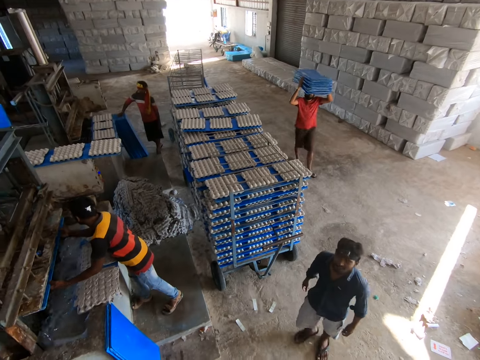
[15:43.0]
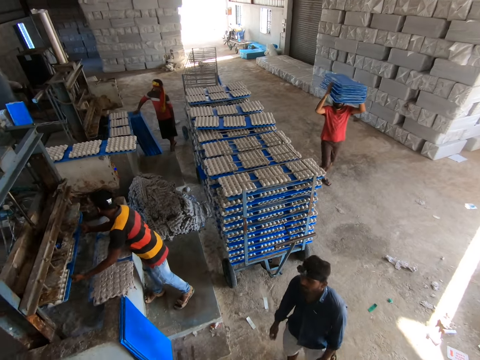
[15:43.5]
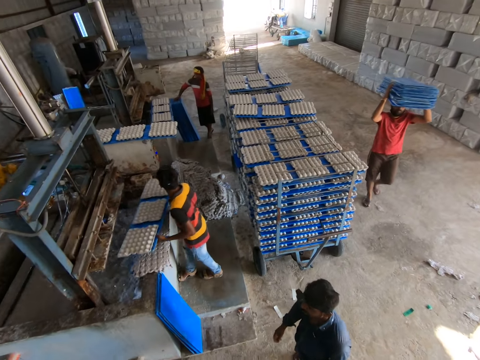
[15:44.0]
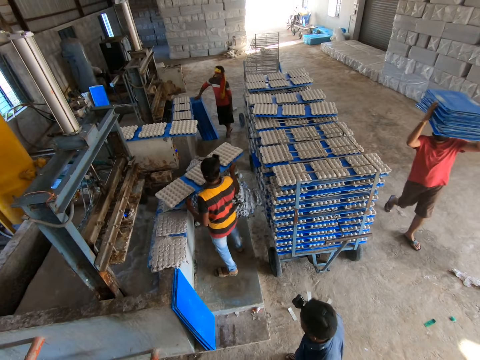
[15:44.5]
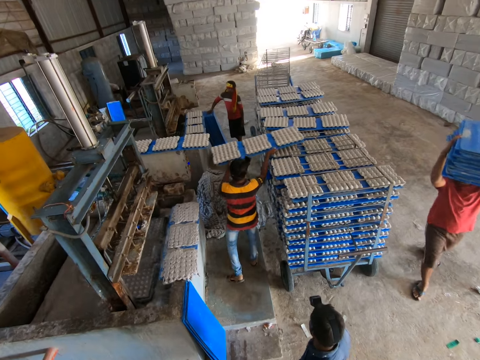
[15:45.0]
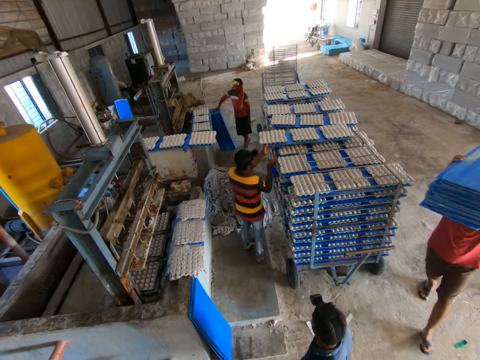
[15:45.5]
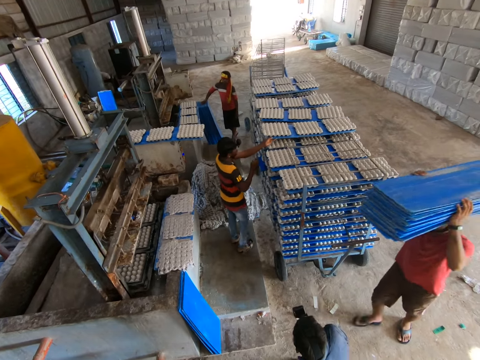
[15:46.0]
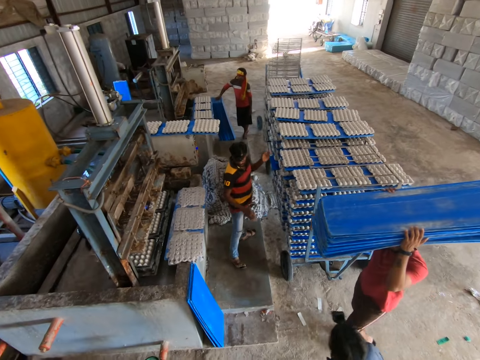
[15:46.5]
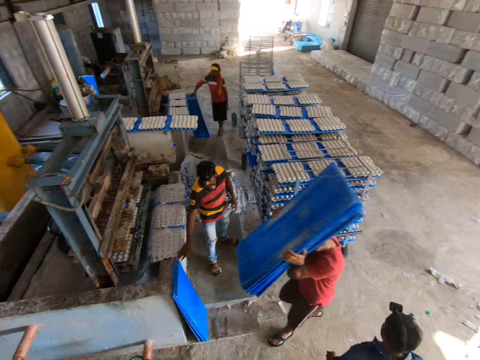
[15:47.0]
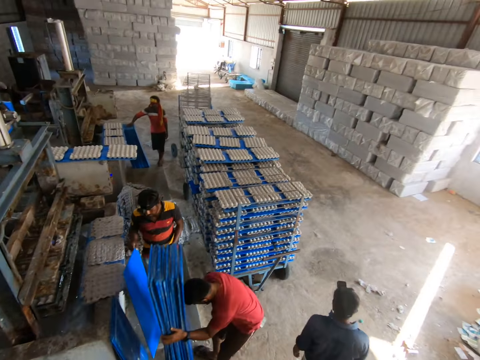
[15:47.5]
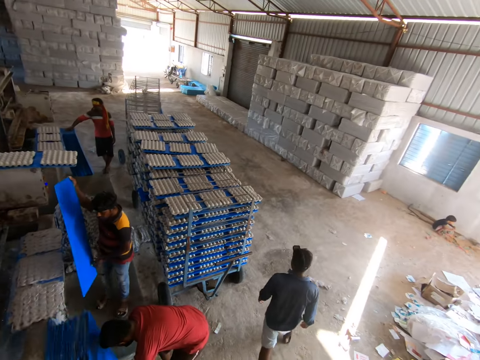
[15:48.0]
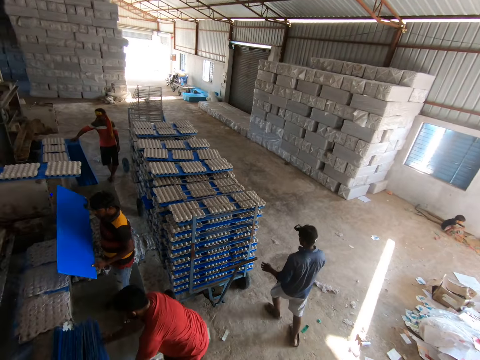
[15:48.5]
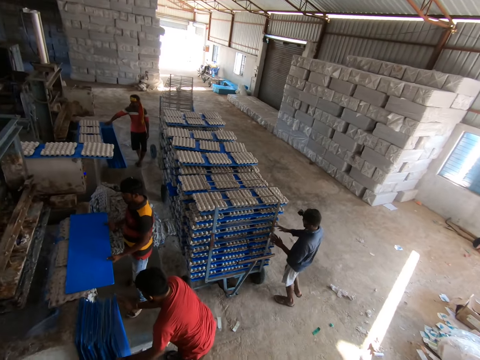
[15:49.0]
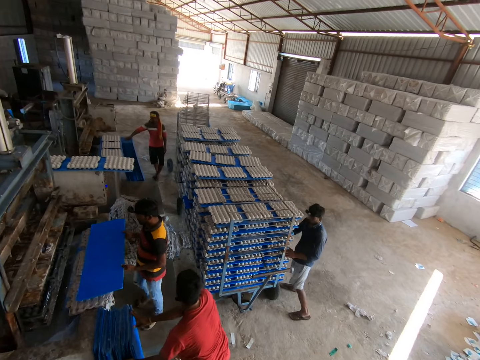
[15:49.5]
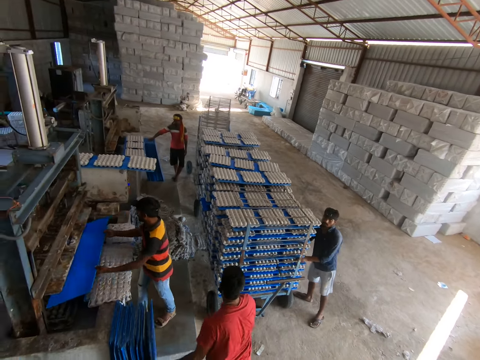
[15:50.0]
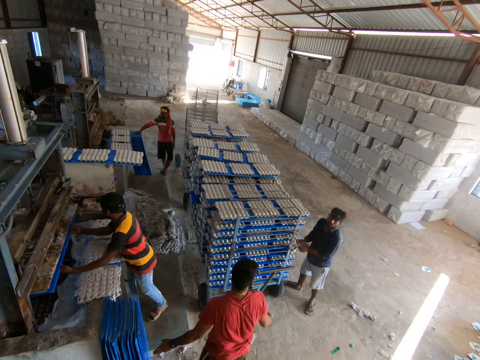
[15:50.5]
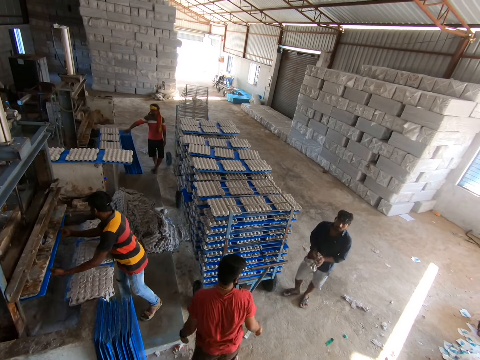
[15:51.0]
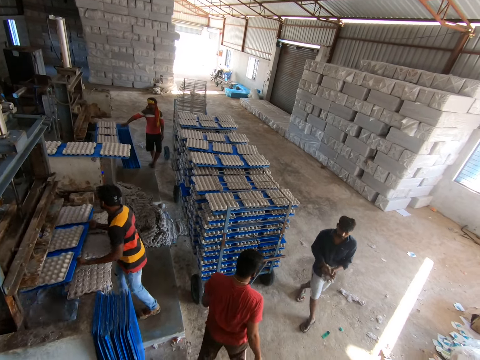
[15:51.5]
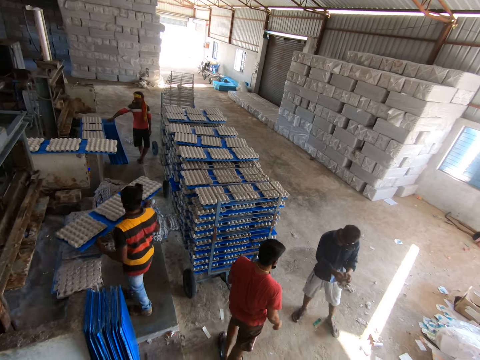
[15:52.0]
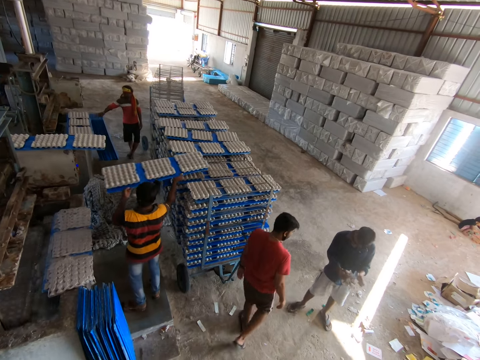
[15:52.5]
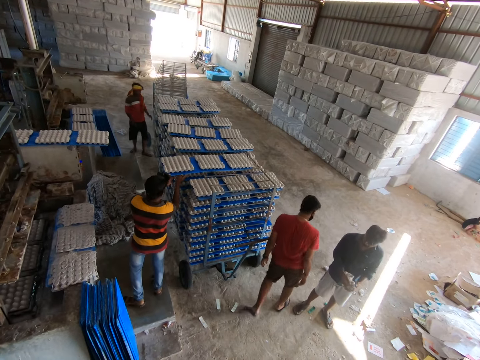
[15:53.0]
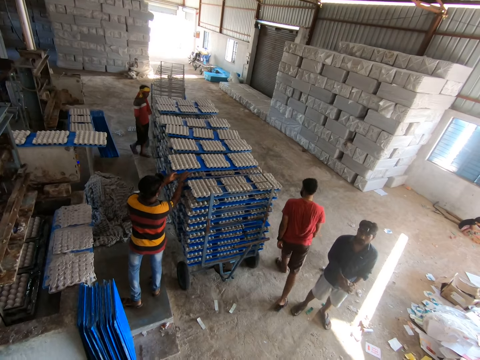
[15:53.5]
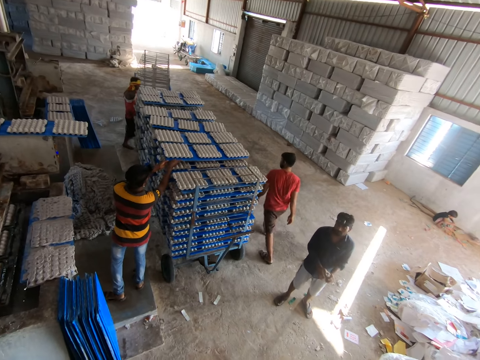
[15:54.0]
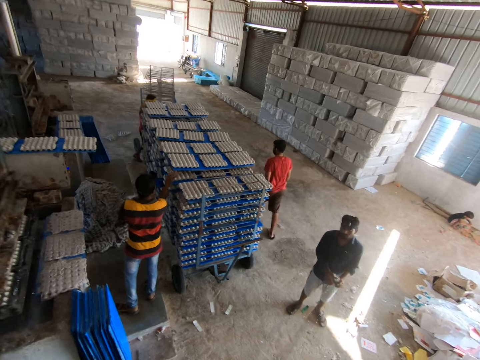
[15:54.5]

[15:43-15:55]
A man collects the trays from the machine. He puts the board of egg trays on the shelf trolley with both hands. He takes a plastic board from the stack of boards with his right hand. Another man puts the boards against the egg tray machine with both hands. The first man puts the board on the egg trays on the machine with both hands. He picks up the board from the egg trays with both hands. A third man places the plastic board on the wall. The first man puts the board under the mold of the machine with both hands. A fourth man takes an egg tray from the shelf trolley with both hands. The first man collects the trays from the machine. He puts the board of egg trays on the shelf trolley with both hands. The fourth man folds the egg tray with both hands. The second man walks to the shelf trolley.

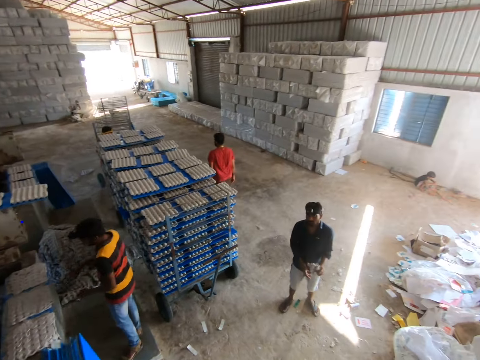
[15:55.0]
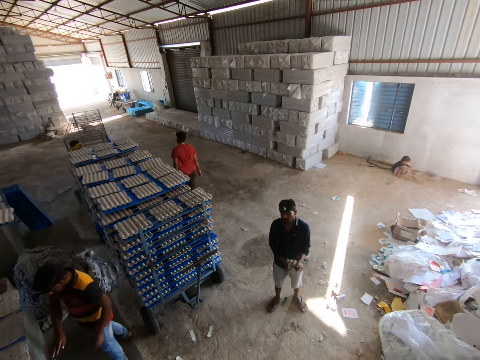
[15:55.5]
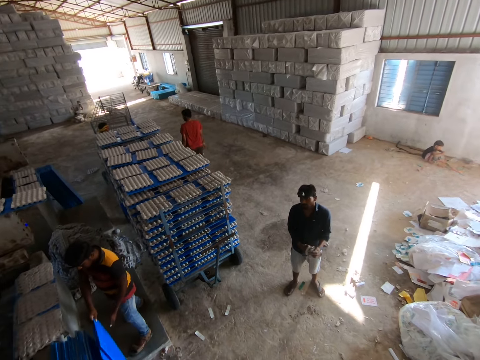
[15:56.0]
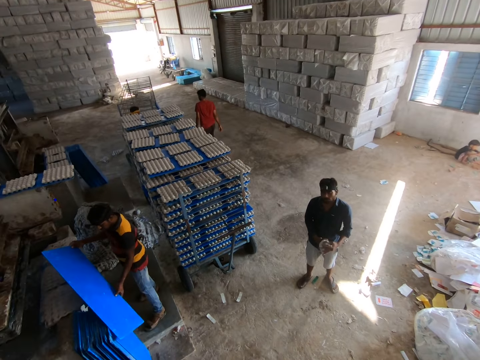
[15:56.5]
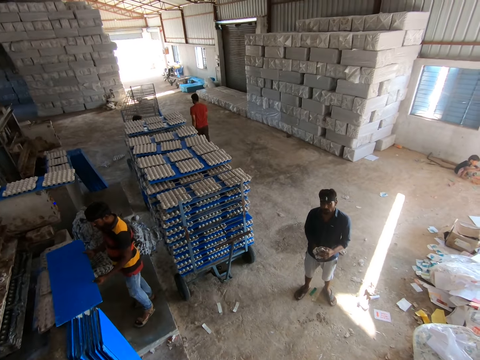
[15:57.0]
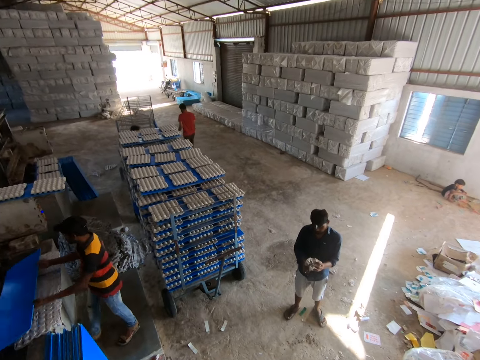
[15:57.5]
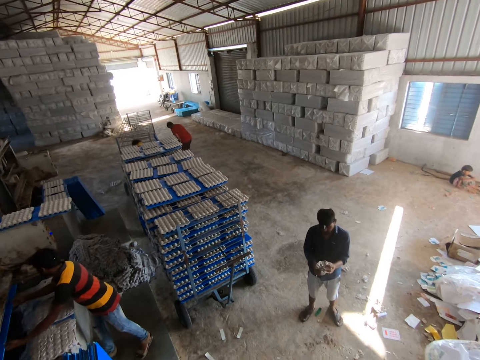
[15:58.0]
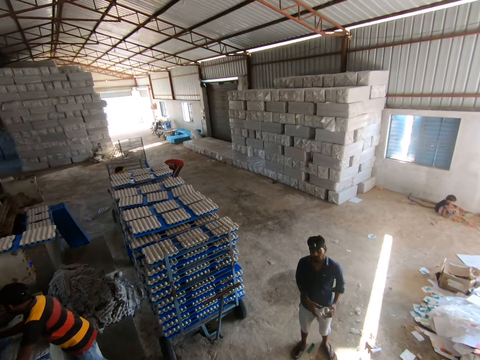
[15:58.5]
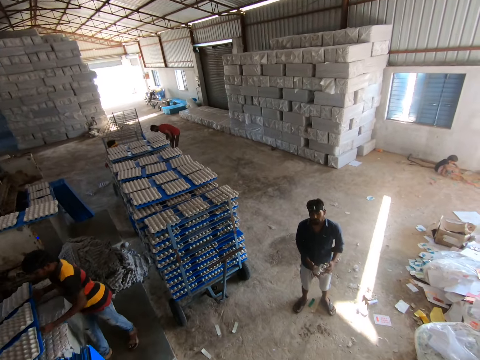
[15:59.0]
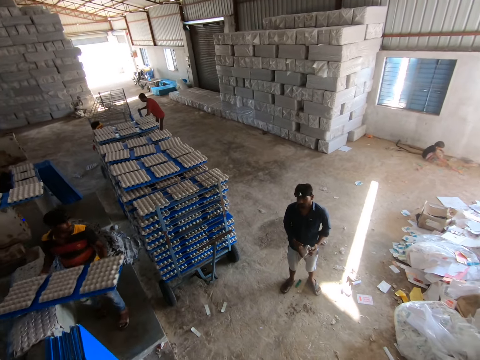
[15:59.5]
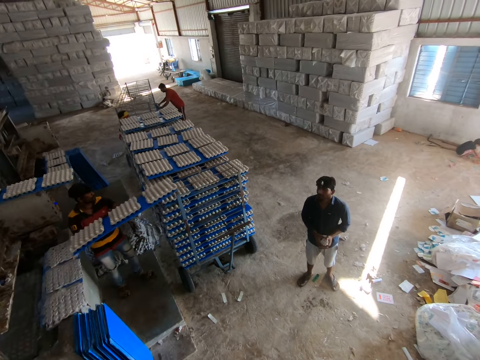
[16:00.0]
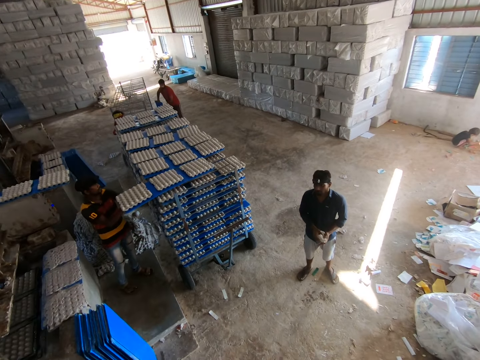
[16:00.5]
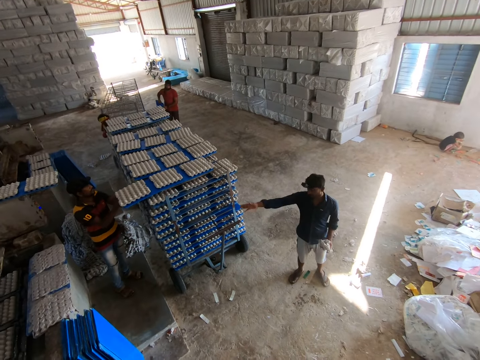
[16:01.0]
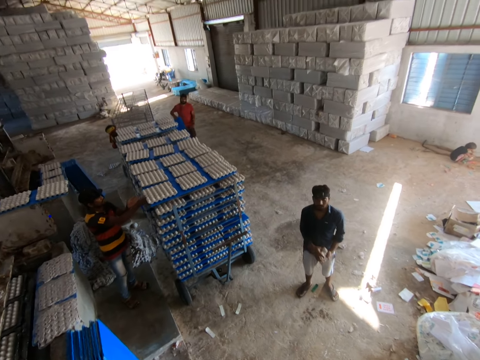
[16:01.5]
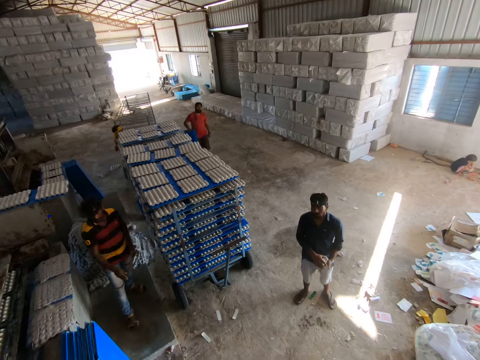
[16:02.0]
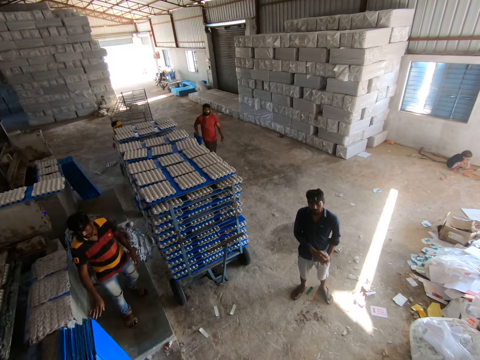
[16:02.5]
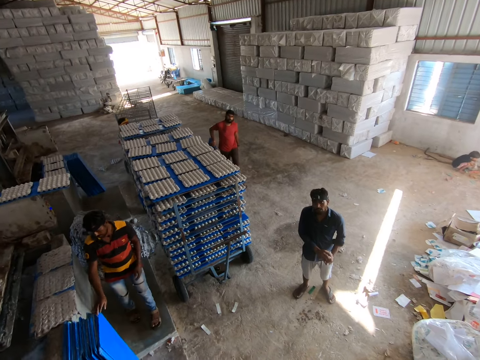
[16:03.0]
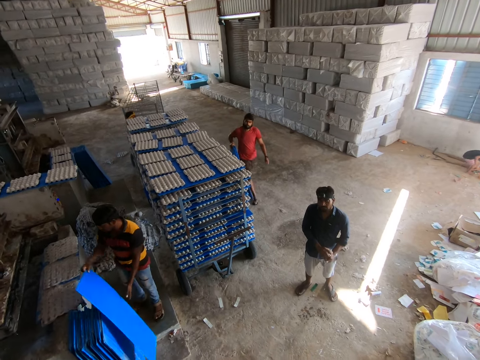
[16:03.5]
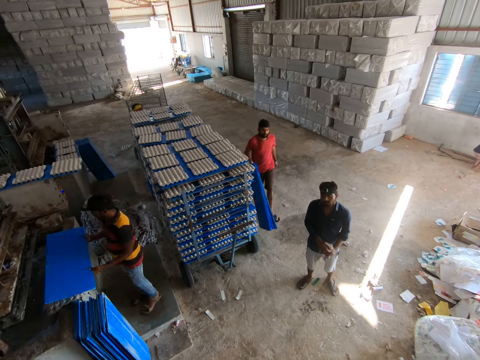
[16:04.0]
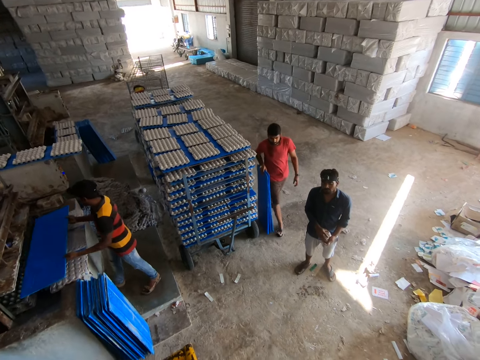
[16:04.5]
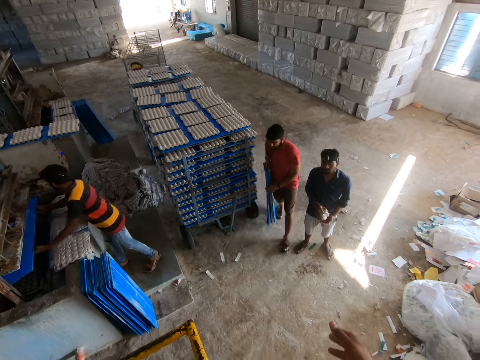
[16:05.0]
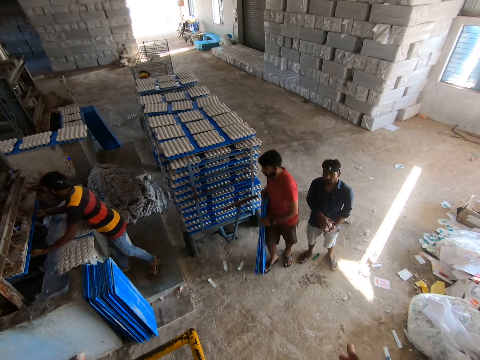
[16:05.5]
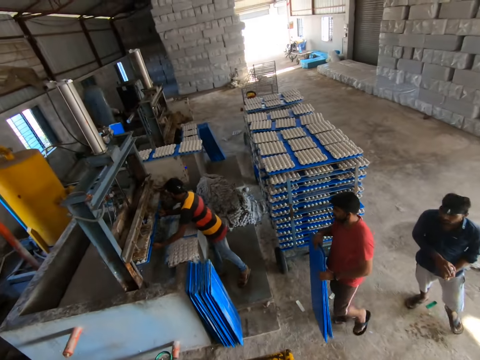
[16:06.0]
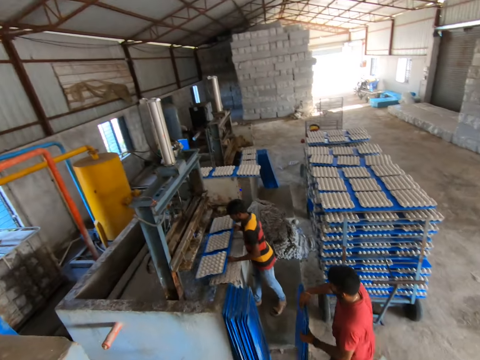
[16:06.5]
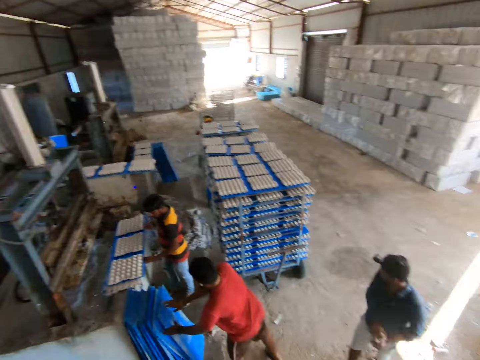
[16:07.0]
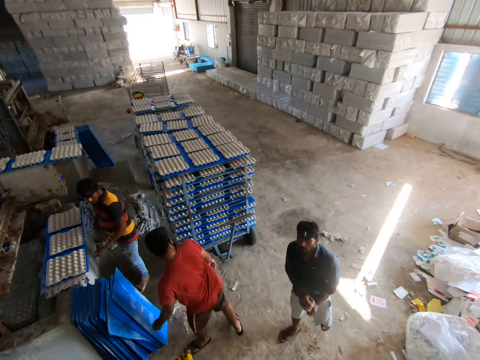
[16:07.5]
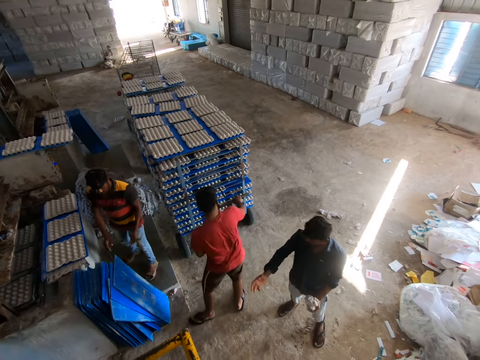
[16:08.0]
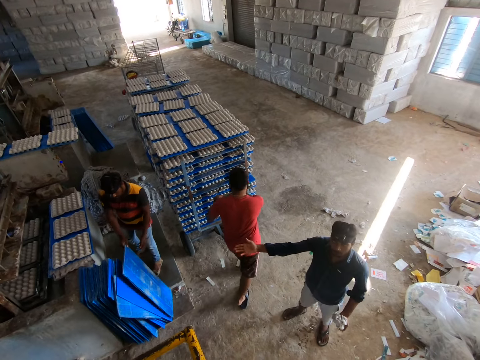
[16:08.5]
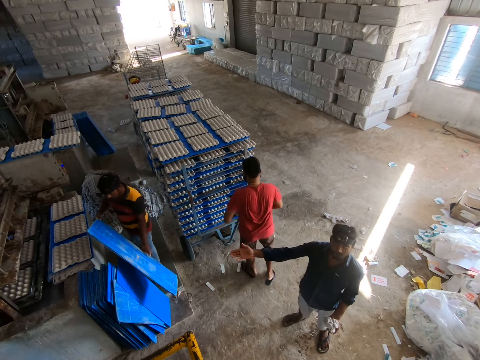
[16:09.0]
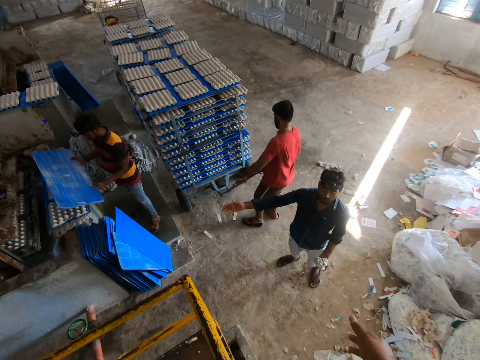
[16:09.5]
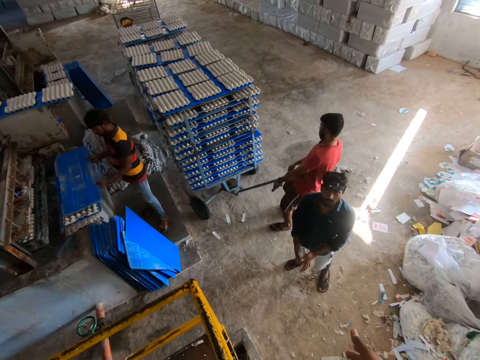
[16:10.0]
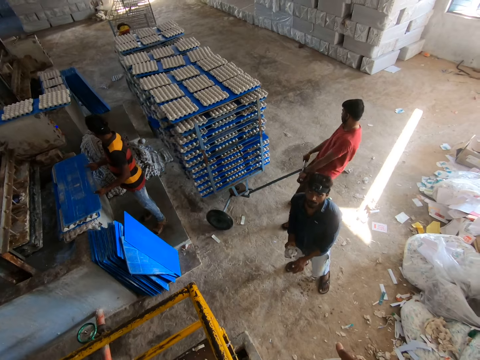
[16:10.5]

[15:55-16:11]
A man takes a plastic board from the stack of boards with his right hand. He puts the board under the mold of the machine with both hands. Another man picks up a board from the ground with his right hand. The first man collects the trays from the machine. The other man takes the boards from the shelf trolley with both hands. The first man puts the board of egg trays on the shelf trolley with both hands. The other man carries the boards to the egg tray machine with his right hand. The camera wearer talks with a third man. The first man takes the plastic board from the stack of boards with his right hand. He puts the board under the mold of the machine with both hands. The second man puts the boards against the stack of boards on the egg tray machine with both hands. The first man collects the trays from the machine. He puts the board of egg trays on the egg trays on the machine with both hands. He takes the board from the stack of boards with his right hand. The second man pulls the handle of the shelf trolley with both hands. The first man puts the board on the egg trays on the machine with both hands.
